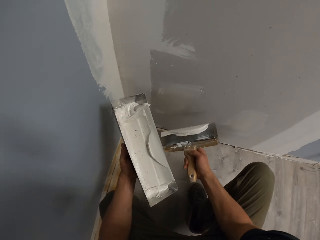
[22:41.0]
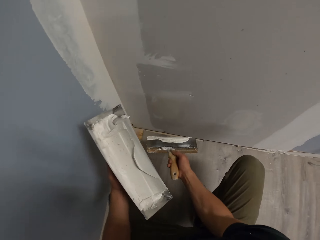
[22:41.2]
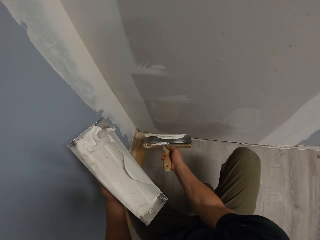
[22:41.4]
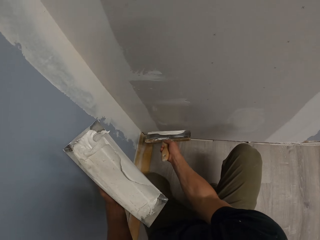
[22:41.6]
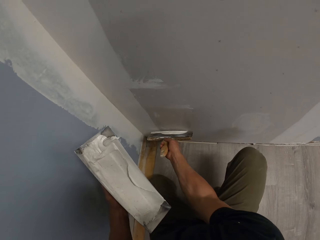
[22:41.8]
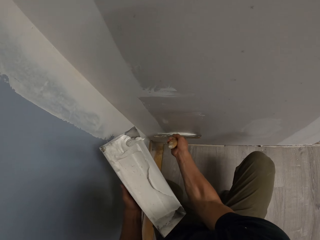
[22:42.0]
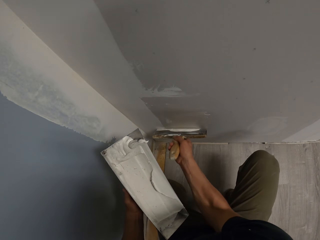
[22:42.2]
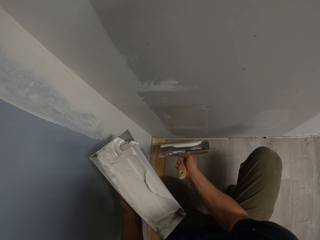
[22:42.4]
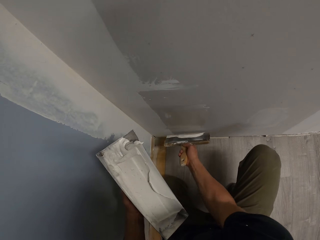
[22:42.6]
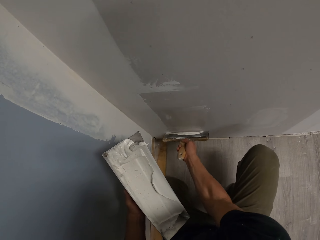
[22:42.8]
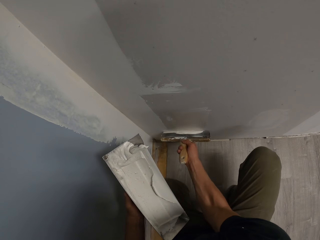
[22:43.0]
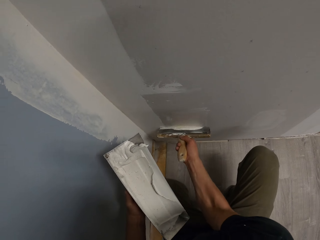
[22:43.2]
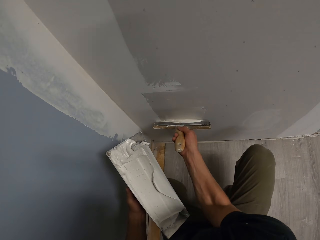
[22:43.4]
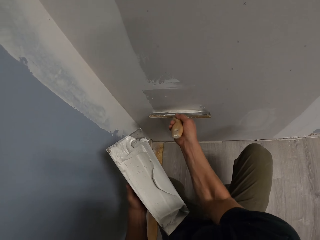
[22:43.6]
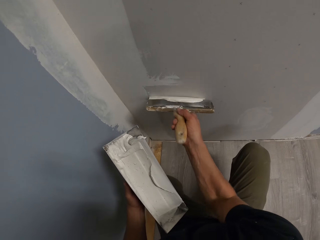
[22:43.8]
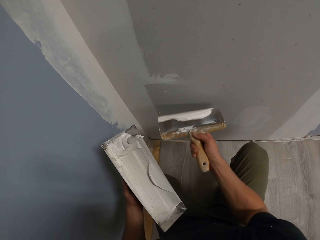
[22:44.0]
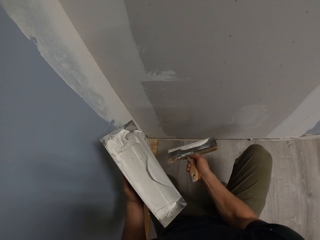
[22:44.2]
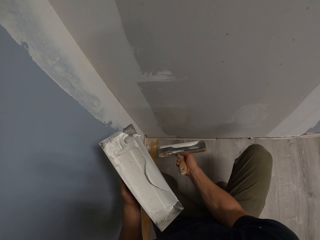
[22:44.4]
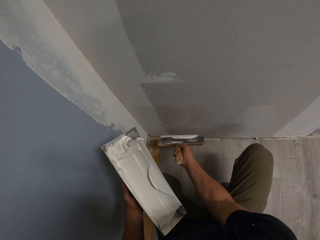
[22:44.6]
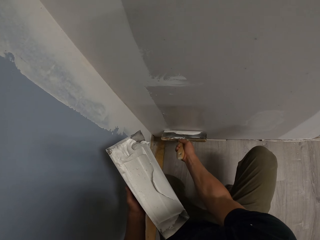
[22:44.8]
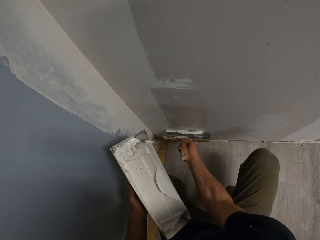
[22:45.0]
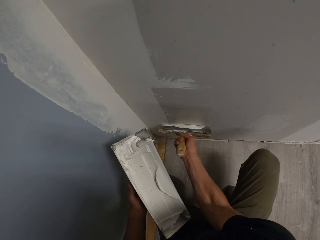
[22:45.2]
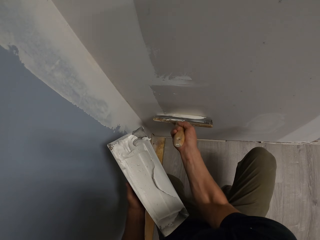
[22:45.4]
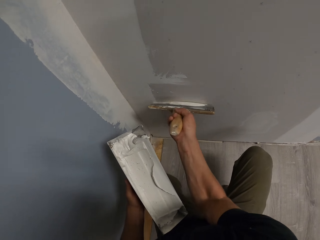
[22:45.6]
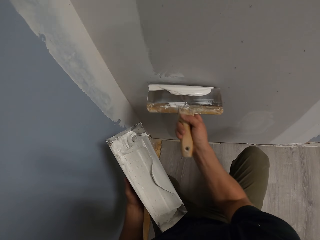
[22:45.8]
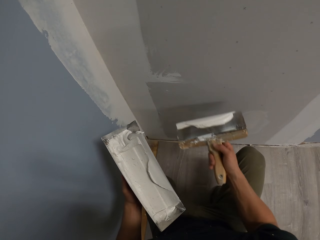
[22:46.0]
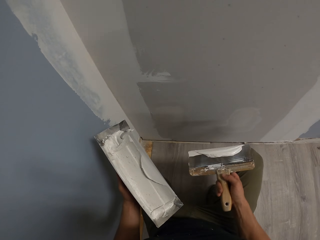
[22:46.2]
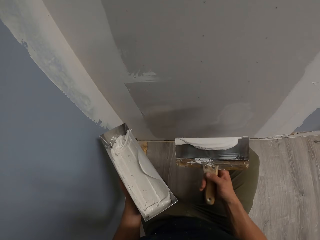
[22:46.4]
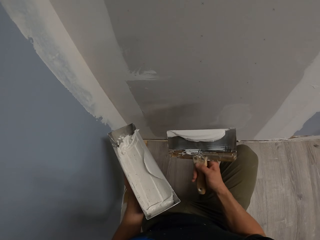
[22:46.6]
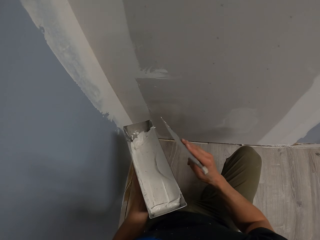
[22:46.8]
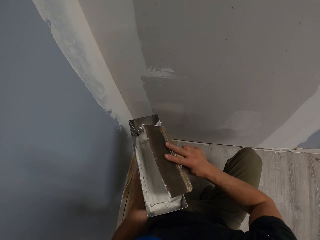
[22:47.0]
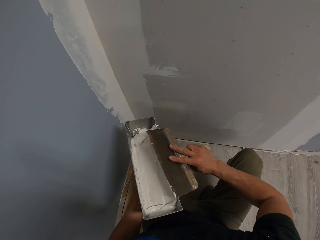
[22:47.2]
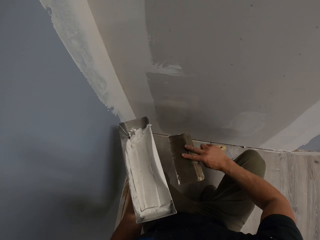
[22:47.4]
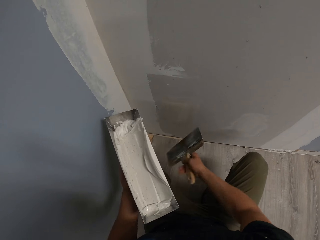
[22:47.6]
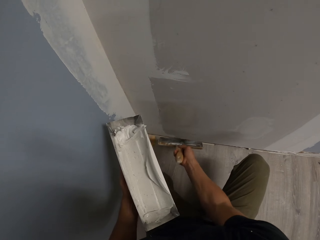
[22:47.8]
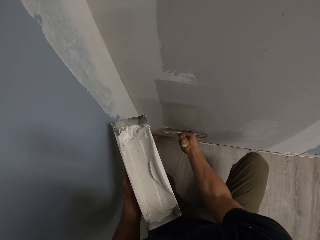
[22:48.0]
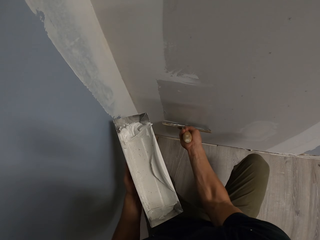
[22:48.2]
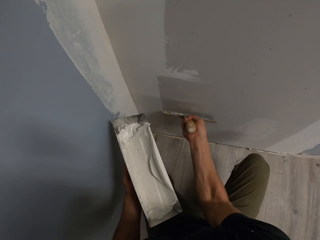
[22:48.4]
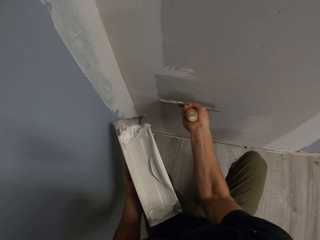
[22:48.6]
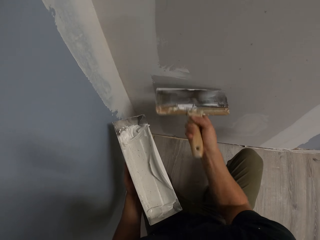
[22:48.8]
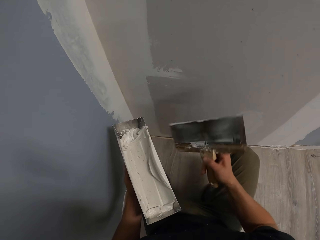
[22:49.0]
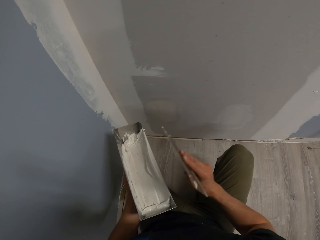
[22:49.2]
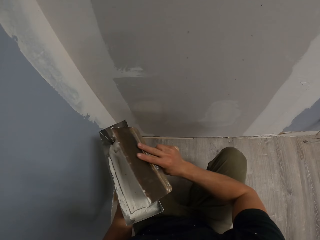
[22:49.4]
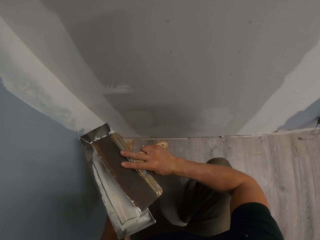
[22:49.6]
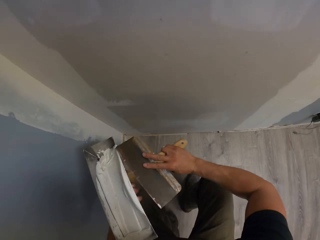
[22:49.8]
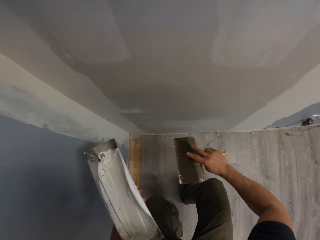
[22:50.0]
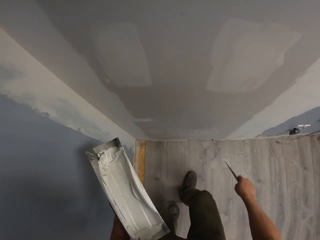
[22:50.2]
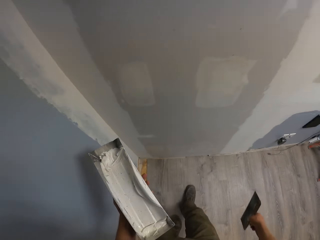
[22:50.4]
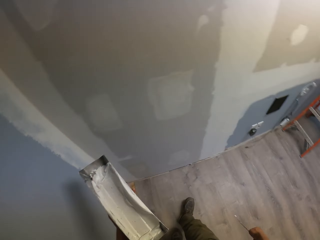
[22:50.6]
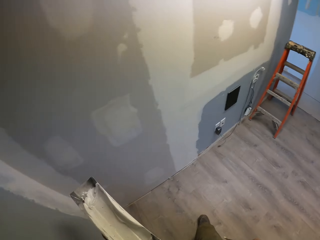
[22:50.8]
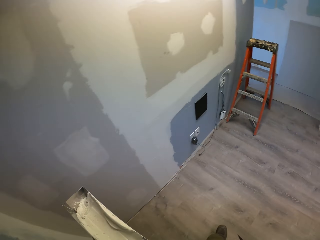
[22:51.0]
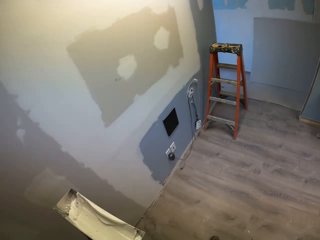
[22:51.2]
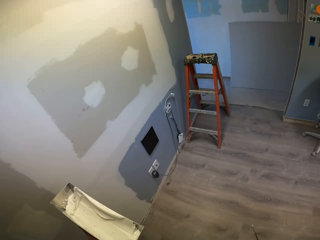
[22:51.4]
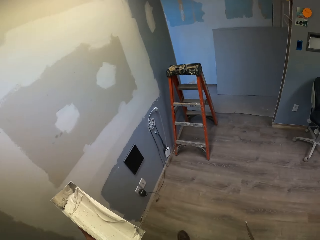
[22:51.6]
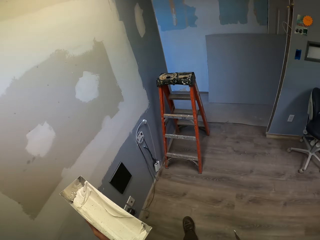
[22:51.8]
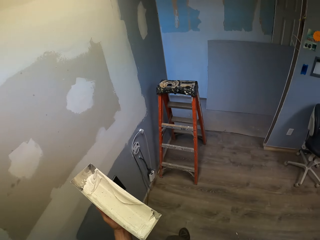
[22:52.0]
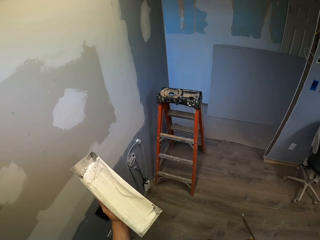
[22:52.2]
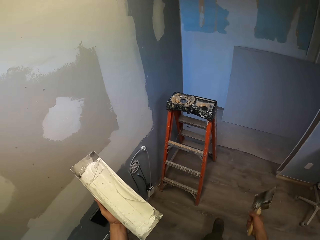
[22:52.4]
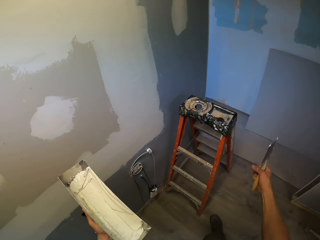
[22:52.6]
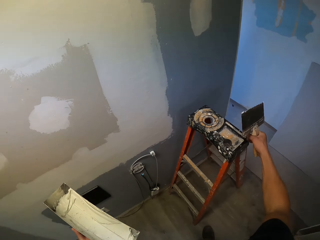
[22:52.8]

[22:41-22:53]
The camera wearer picks the paint with the brush. They paint the wall with the brush. They wipe the brush on the paint in the container. They walk in the room.

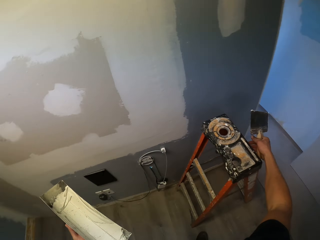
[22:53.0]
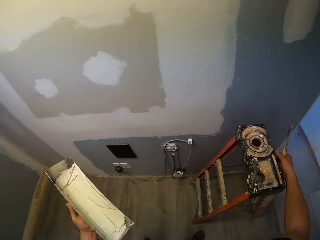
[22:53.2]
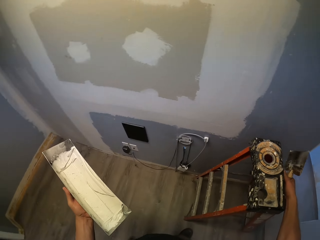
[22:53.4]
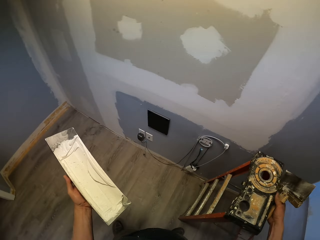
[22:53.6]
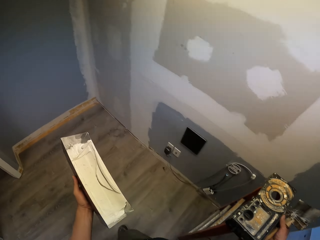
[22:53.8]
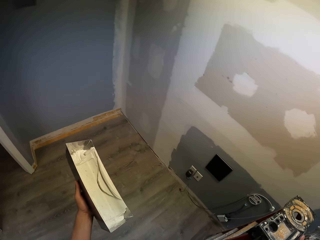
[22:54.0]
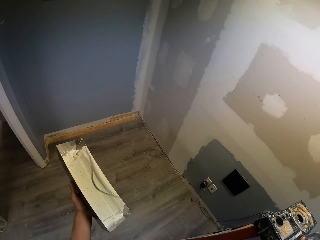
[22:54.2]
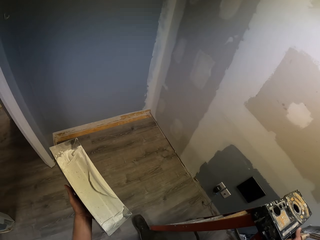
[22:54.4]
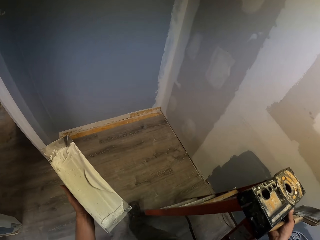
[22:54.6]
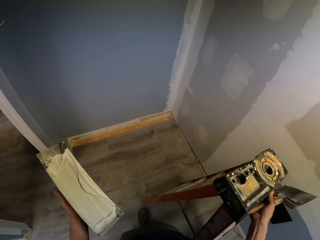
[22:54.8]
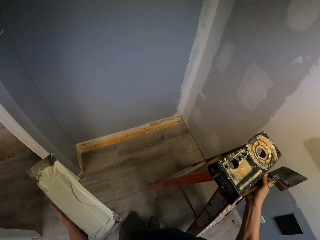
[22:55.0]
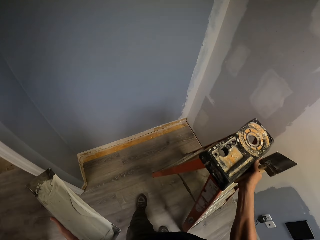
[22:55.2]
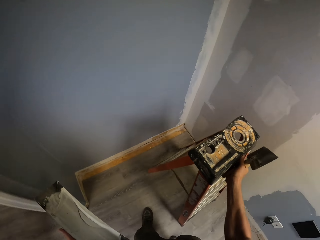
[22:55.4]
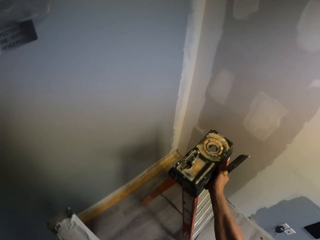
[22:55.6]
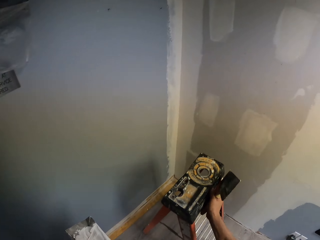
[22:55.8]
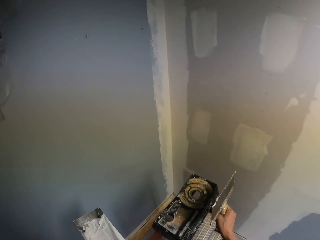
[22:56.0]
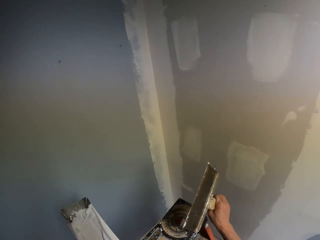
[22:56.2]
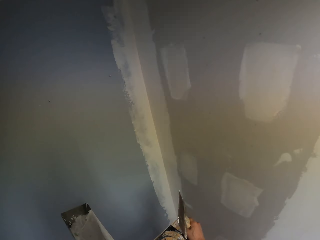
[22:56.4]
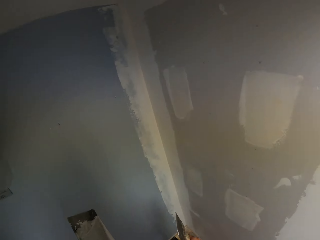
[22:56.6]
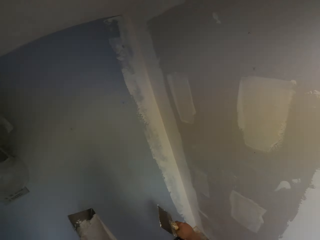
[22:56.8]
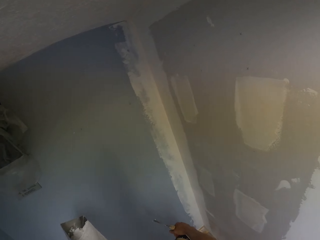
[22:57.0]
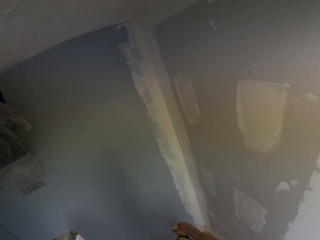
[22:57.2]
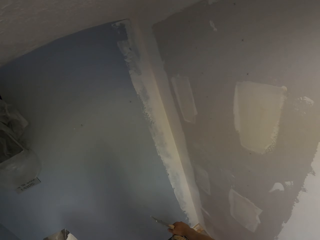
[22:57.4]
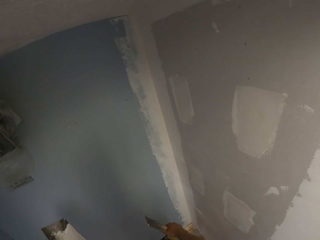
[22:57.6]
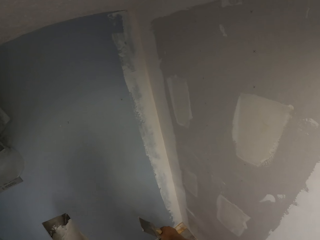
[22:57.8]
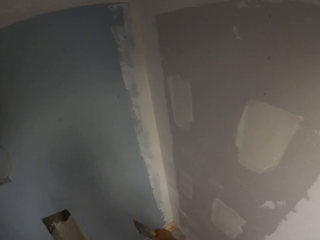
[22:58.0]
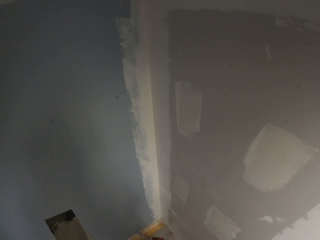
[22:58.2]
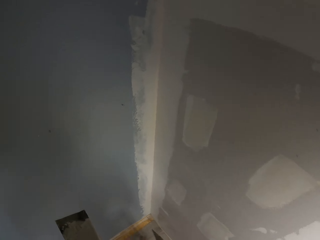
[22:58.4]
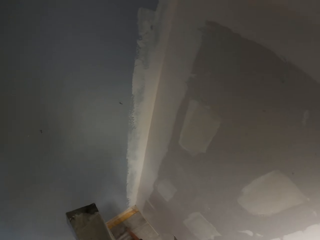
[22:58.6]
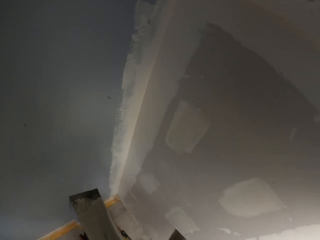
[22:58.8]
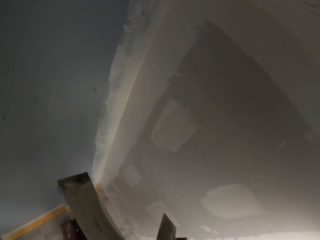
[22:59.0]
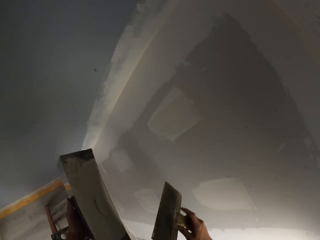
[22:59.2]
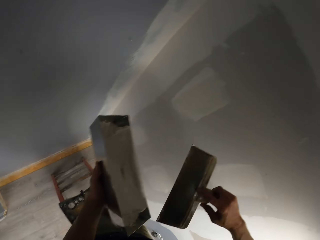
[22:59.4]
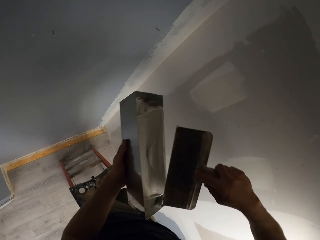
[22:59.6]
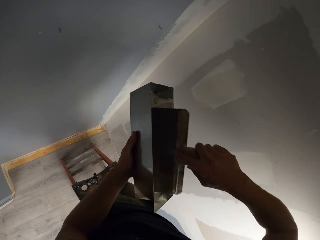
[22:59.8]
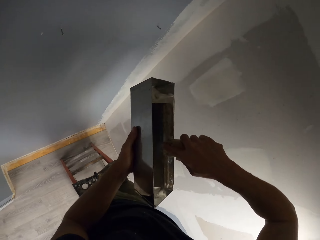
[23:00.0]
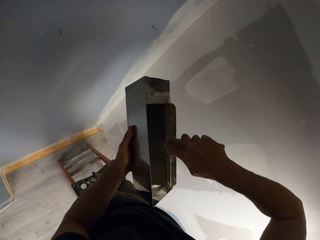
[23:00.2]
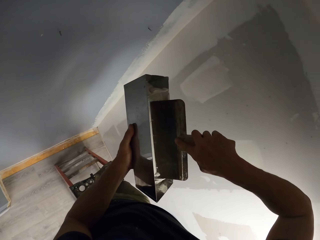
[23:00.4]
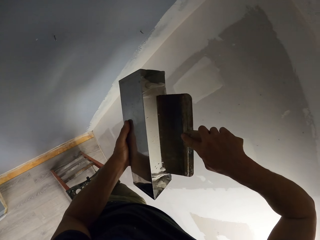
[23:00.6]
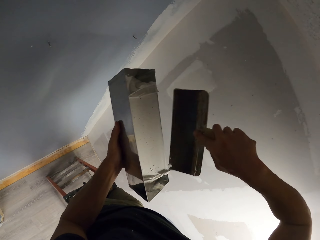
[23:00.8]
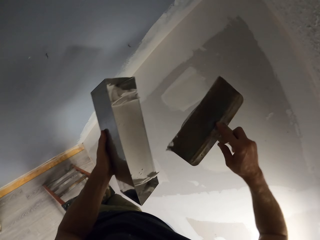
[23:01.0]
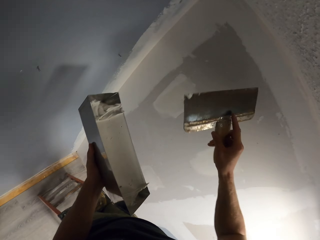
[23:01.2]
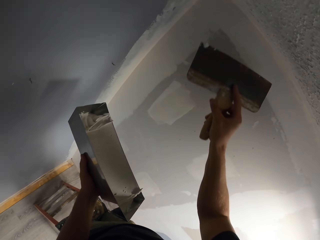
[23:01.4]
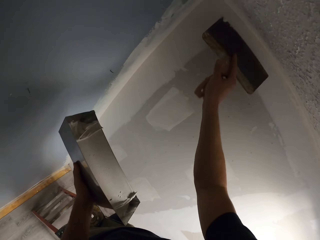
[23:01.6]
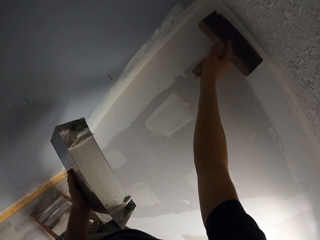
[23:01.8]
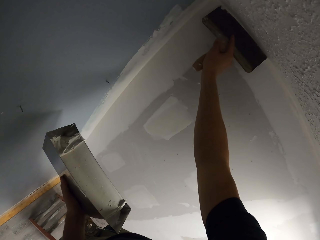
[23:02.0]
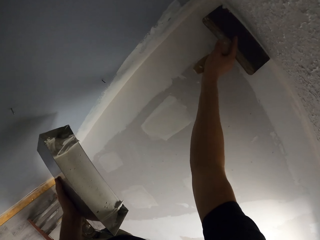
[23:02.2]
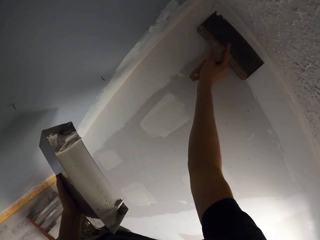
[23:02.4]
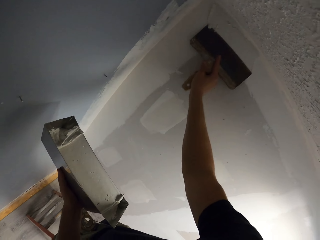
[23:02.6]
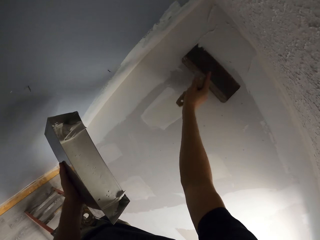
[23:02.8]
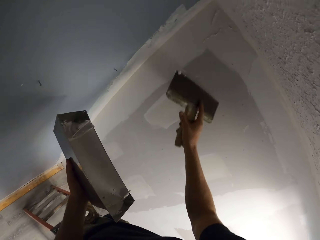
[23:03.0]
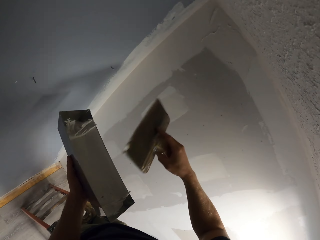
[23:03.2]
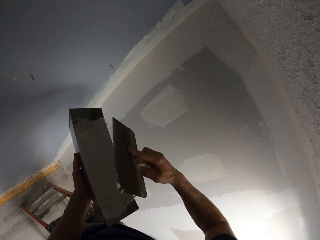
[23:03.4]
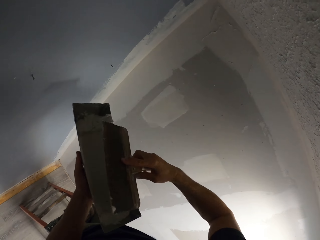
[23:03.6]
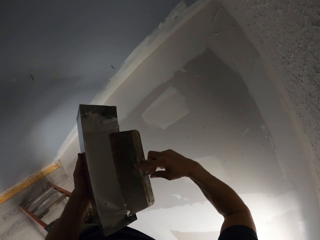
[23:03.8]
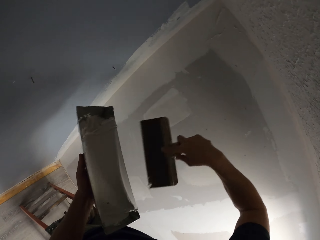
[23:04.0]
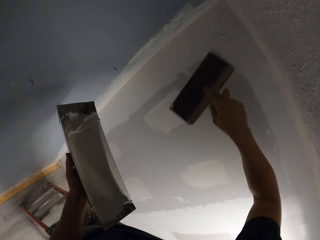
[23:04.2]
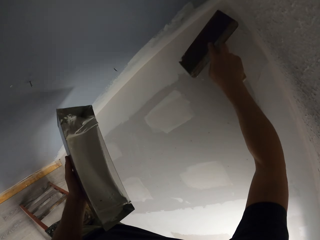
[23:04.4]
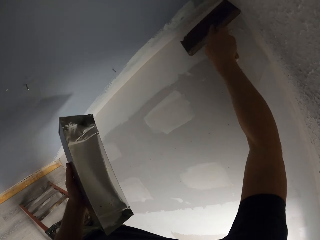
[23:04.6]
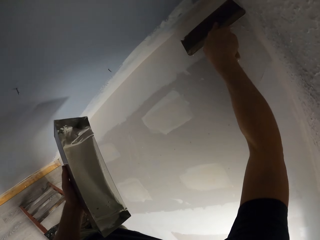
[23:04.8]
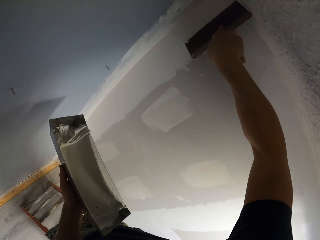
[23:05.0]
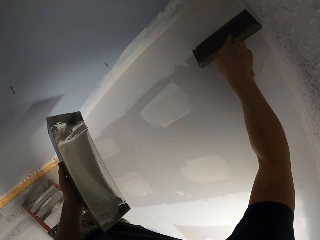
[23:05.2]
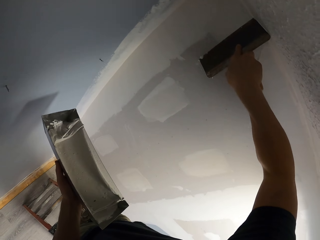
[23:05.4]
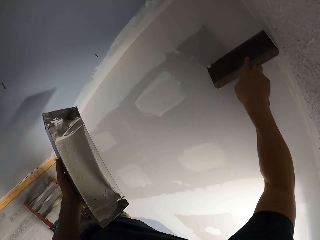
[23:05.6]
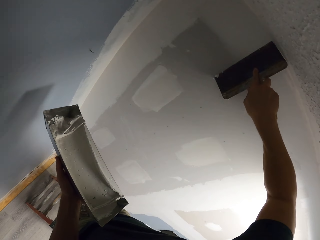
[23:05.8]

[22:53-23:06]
The camera wearer picks the ladder. They move the ladder. They put down the ladder. They climb on the ladder. They pick the paint from the container or trough with the brush. They paint the wall with the brush. They wipe the brush on the trough. They paint on the wall with the brush.
